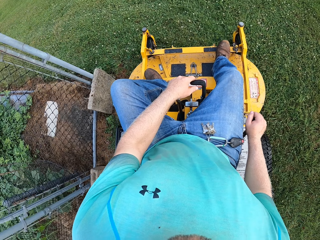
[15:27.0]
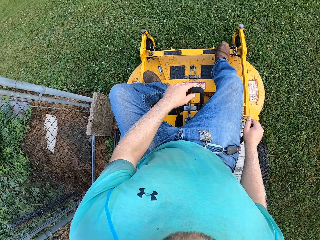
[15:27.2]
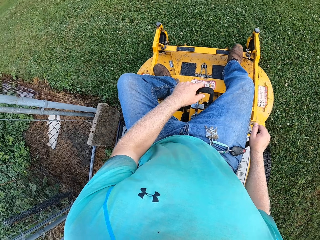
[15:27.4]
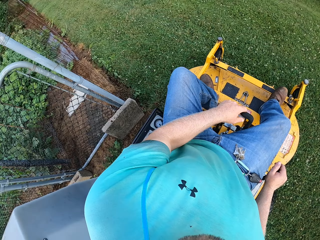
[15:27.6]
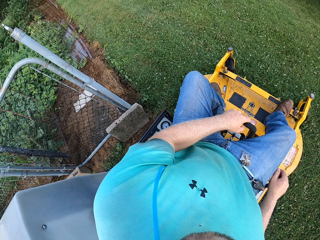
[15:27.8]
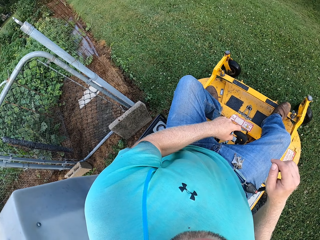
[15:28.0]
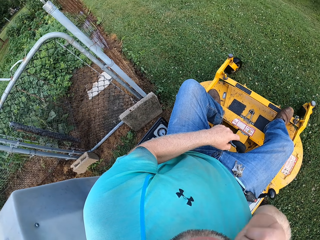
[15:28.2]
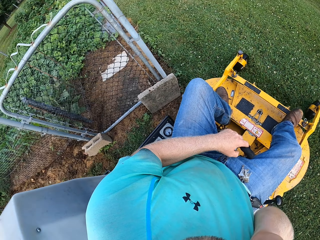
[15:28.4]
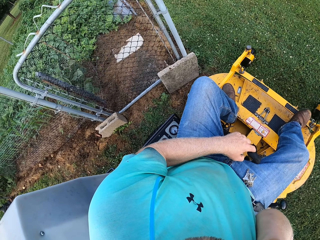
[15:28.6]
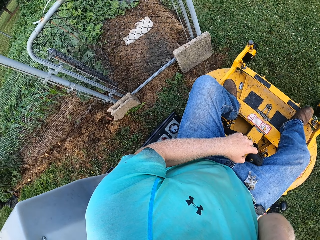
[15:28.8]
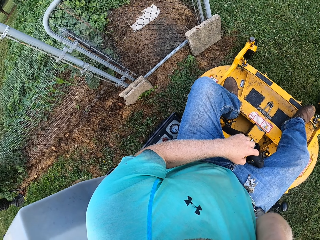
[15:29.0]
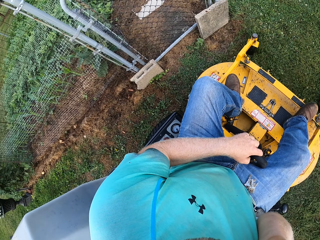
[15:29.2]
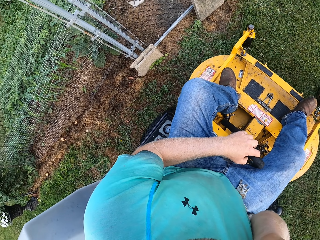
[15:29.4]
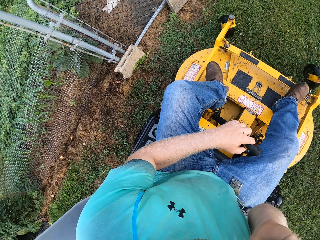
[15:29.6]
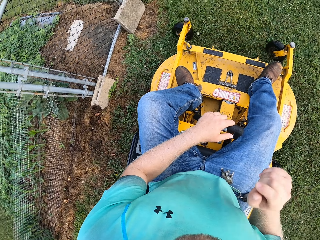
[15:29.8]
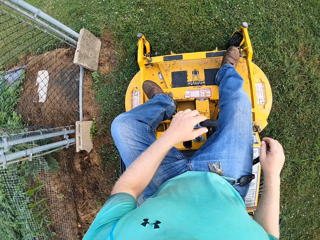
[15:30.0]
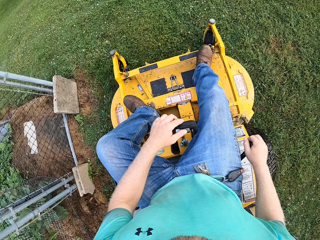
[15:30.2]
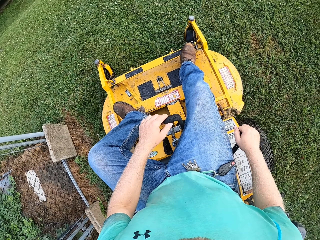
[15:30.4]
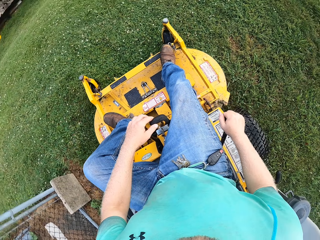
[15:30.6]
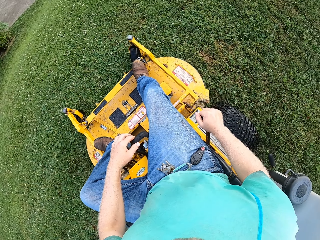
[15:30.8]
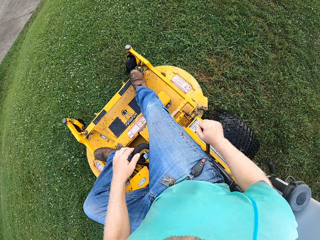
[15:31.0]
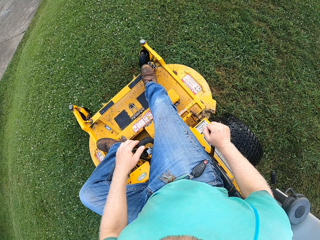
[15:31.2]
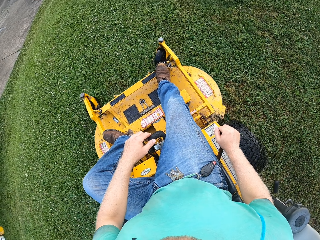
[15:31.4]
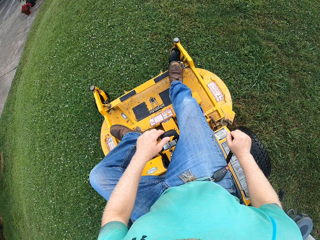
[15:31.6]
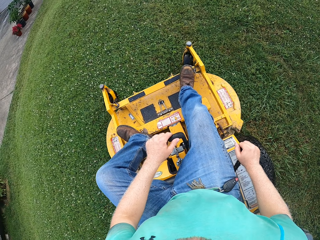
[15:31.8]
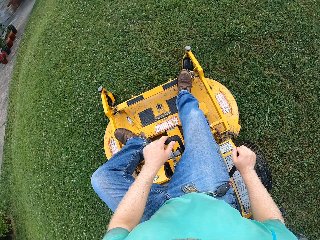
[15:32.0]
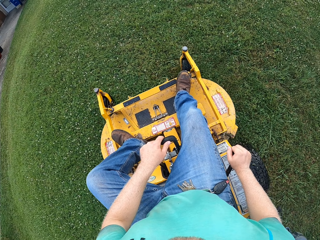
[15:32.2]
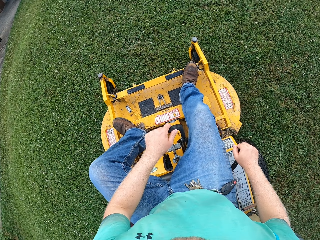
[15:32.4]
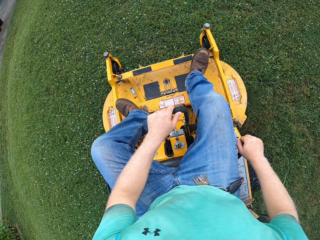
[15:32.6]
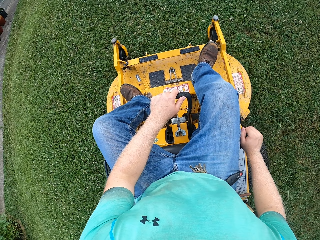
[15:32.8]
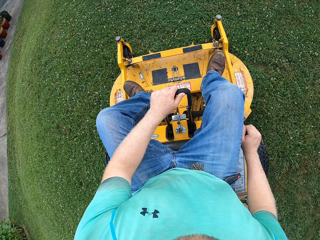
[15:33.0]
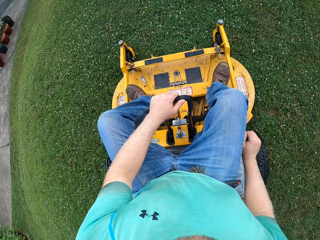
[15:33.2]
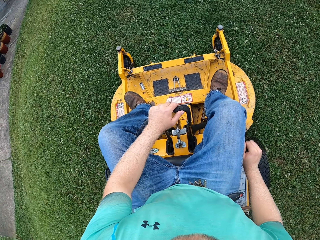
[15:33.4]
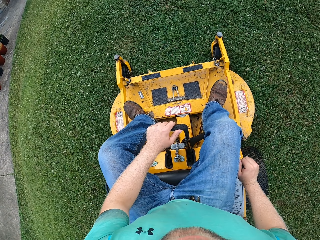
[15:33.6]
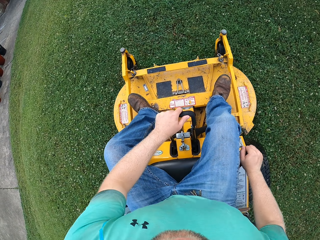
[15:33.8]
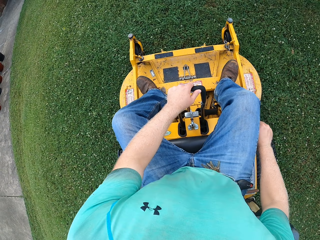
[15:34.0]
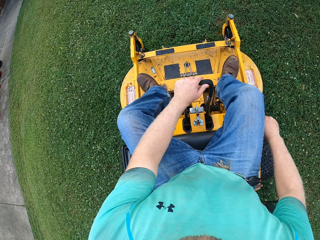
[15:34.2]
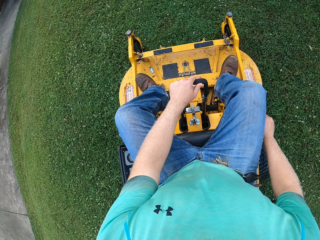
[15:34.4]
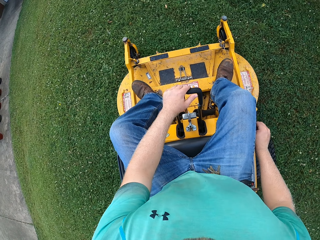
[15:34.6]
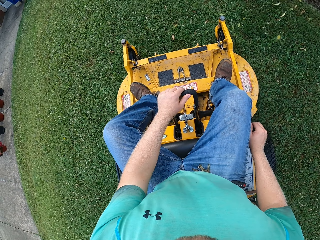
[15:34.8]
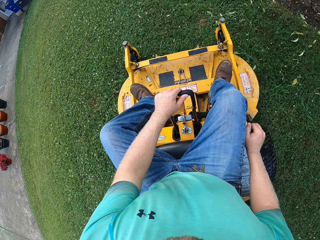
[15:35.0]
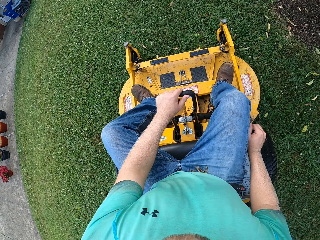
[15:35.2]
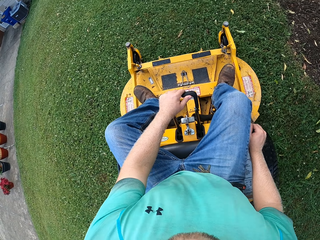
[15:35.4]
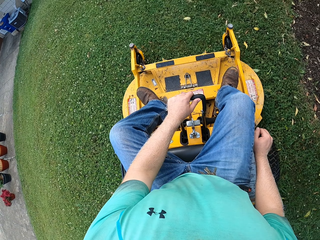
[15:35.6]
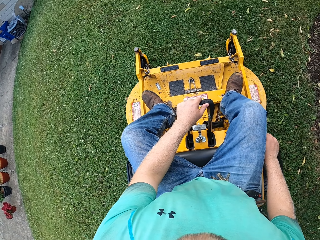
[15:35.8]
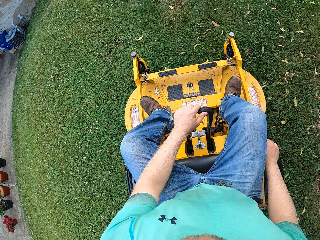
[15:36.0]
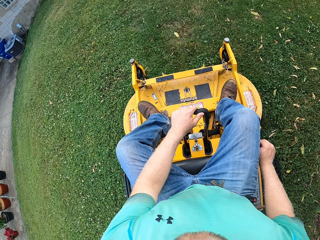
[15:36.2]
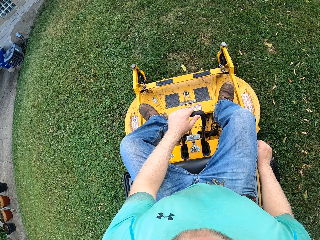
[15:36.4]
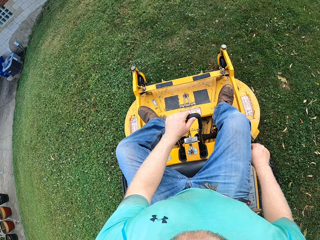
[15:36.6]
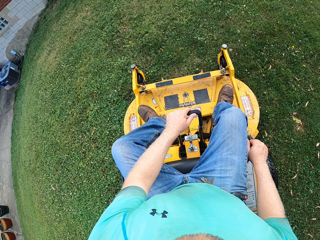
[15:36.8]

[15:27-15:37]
The camera wearer touches his glasses with his right hand. He holds the gear stick of the lawn mower tractor with his right hand. He operates the grass cutting machine.

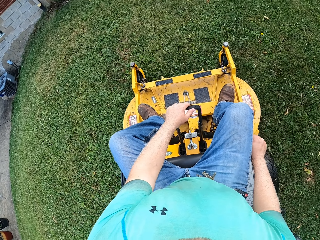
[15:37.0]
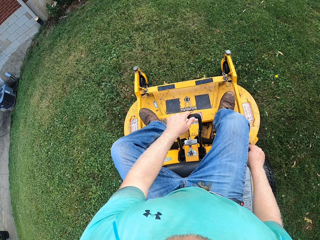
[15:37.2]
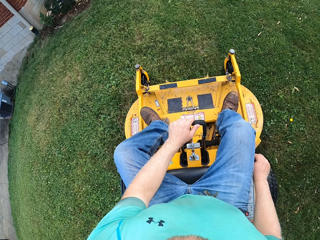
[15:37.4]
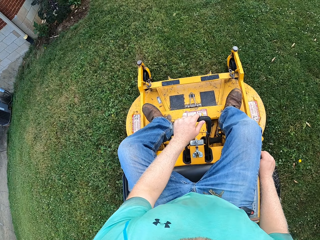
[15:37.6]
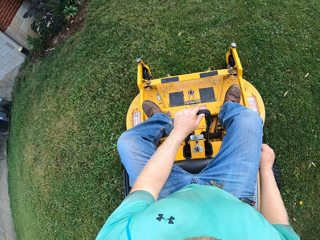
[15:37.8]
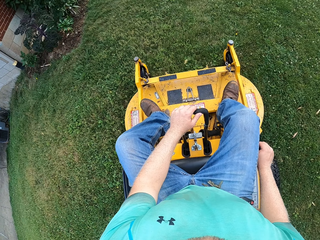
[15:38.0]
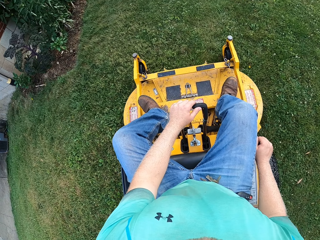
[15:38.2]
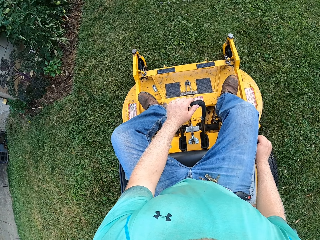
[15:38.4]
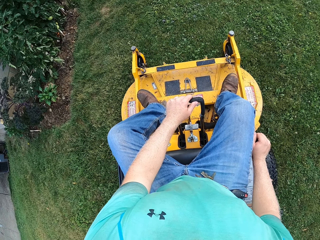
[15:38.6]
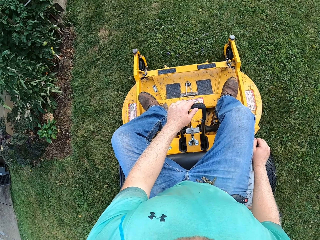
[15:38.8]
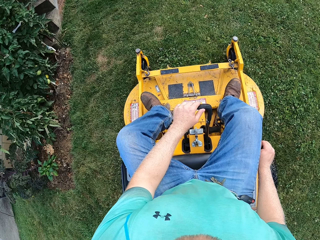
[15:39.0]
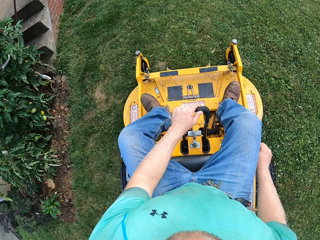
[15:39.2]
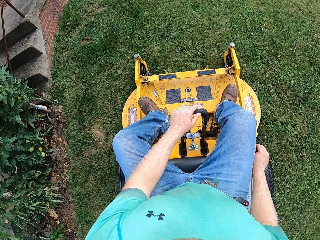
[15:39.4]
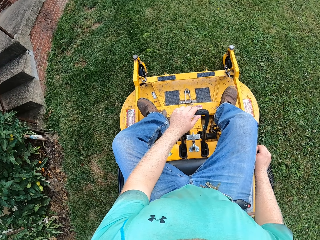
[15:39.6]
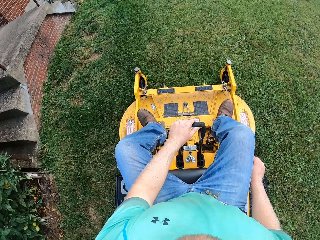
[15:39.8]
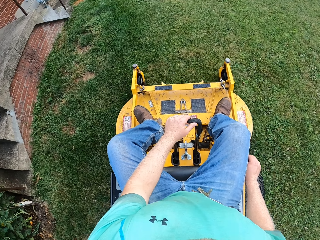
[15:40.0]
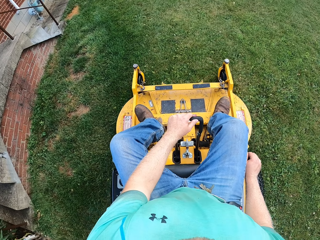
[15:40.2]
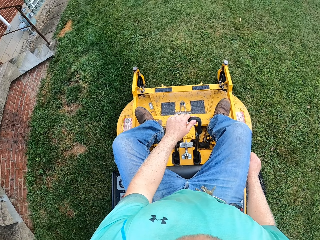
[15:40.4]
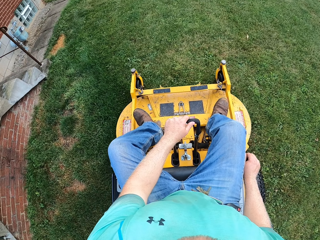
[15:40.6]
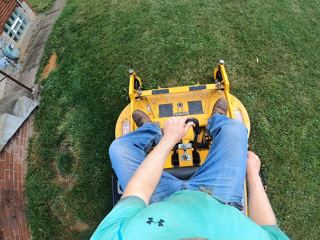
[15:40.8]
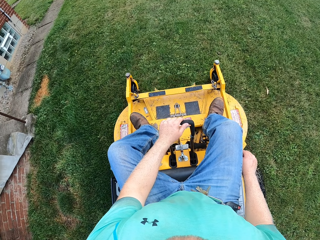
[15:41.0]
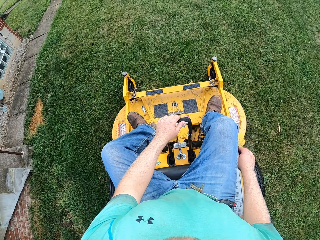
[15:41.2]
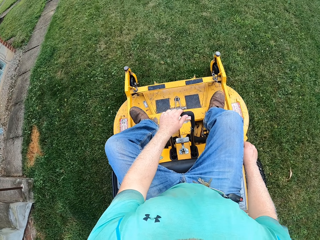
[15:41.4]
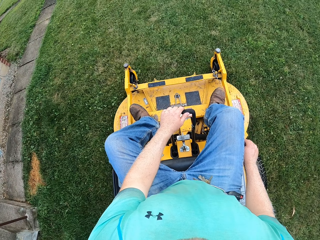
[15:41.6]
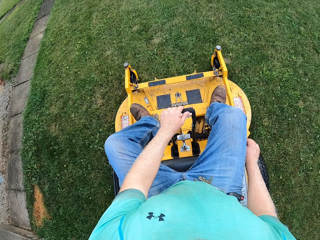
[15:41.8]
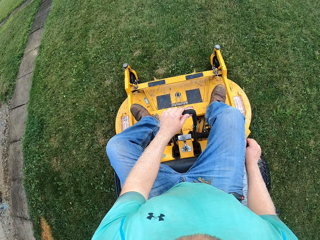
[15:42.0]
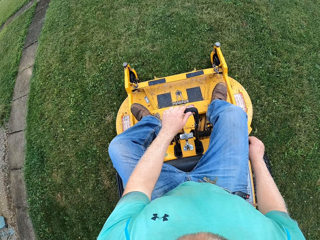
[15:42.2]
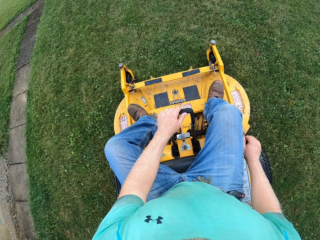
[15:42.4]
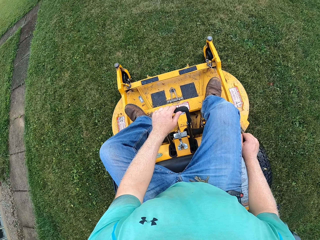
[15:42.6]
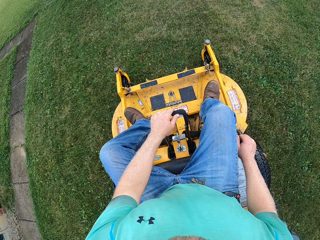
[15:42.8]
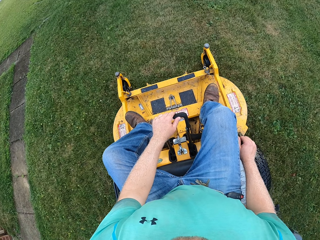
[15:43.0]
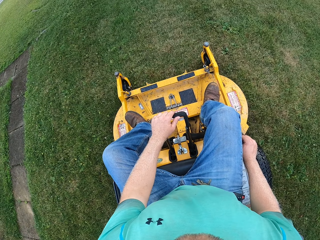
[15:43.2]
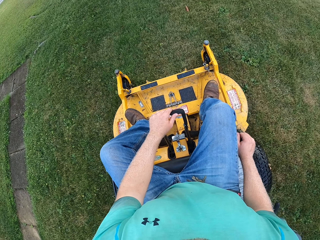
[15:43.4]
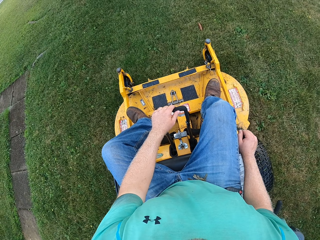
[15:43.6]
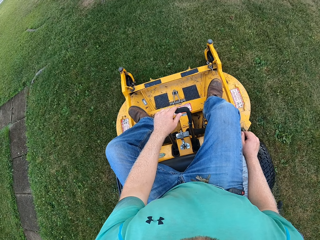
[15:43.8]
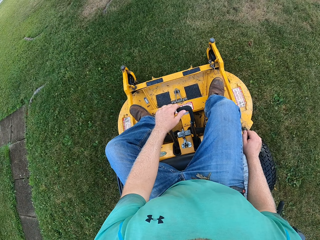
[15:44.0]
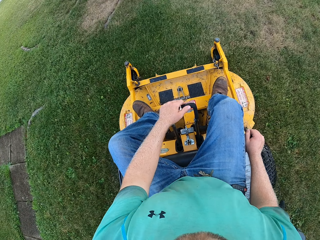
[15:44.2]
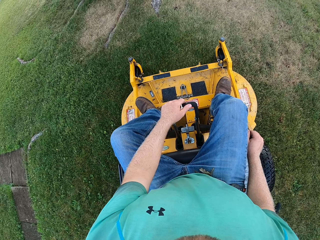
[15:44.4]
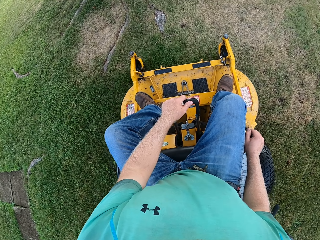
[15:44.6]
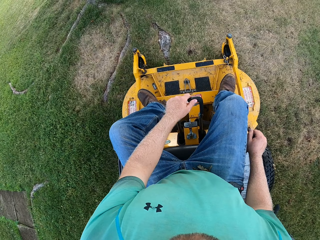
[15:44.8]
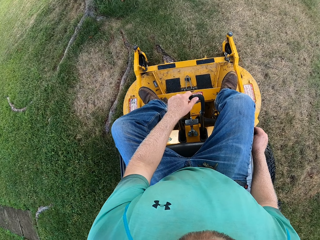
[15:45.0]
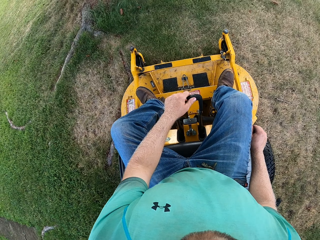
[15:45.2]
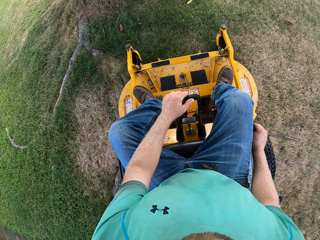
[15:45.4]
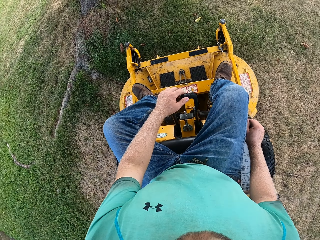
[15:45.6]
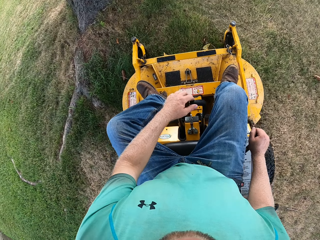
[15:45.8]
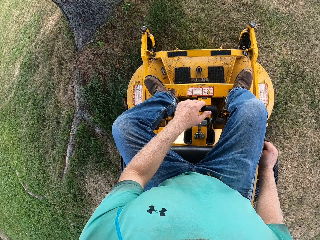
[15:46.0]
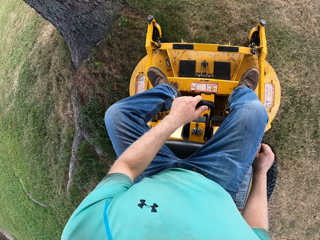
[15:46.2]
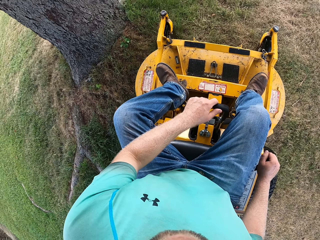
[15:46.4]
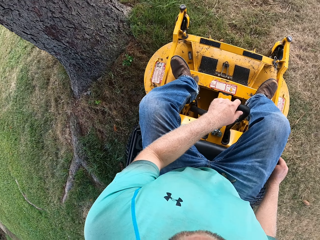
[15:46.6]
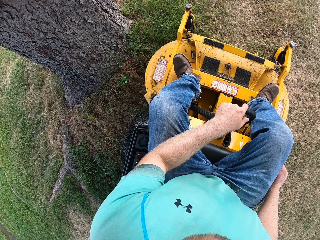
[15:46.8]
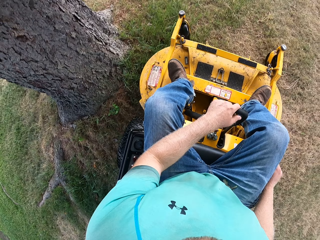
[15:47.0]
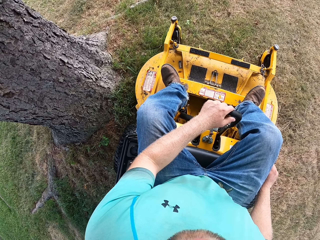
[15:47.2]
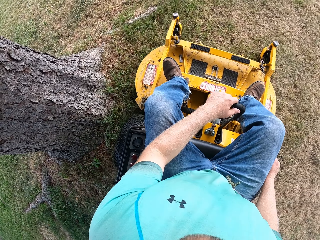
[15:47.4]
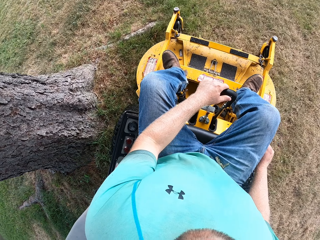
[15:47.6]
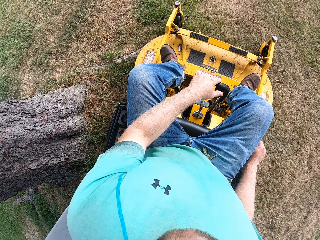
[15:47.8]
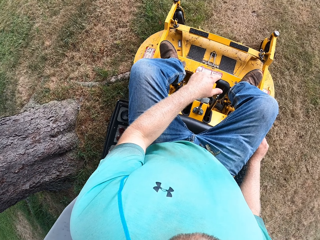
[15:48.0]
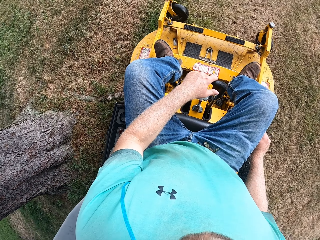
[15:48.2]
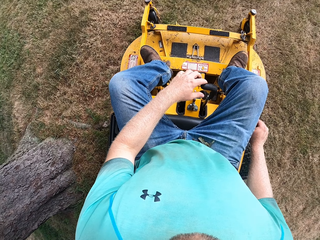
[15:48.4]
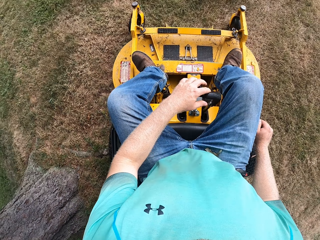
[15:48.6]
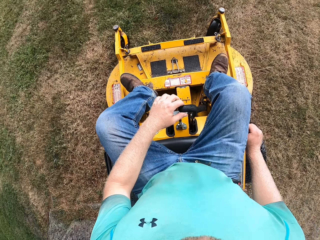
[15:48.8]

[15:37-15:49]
The camera wearer operates the grass cutting machine.
